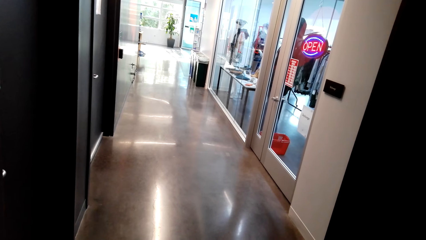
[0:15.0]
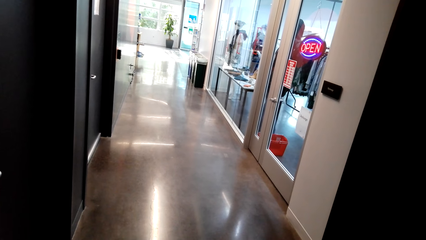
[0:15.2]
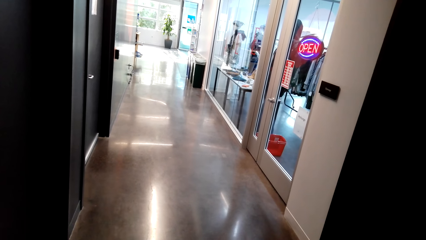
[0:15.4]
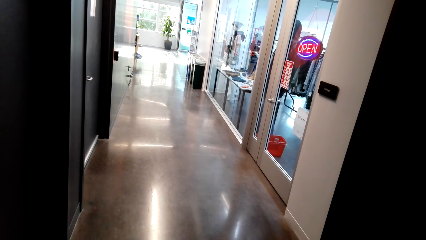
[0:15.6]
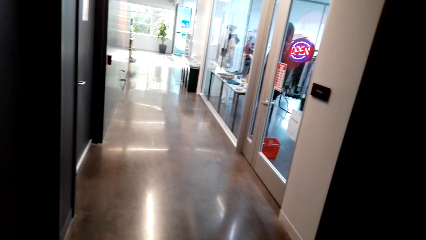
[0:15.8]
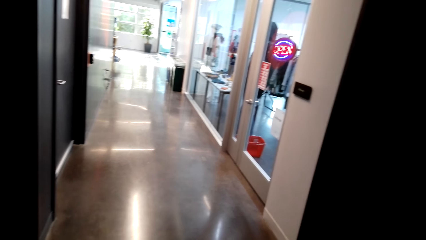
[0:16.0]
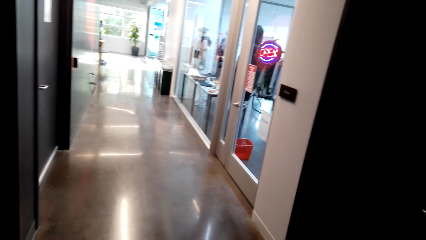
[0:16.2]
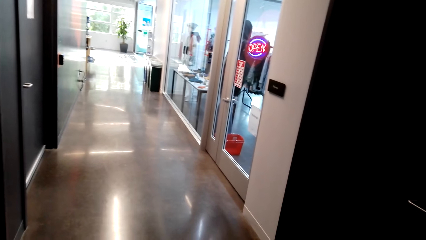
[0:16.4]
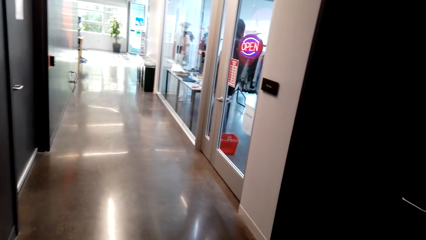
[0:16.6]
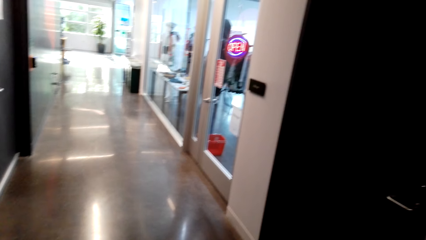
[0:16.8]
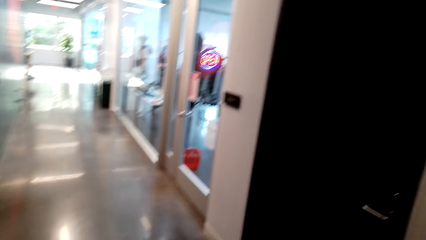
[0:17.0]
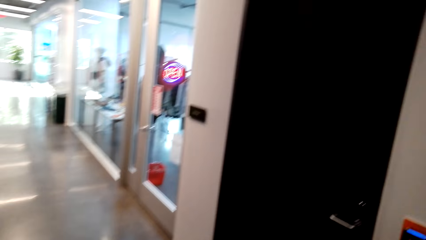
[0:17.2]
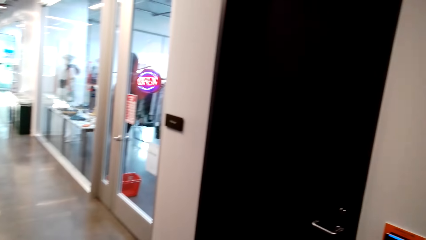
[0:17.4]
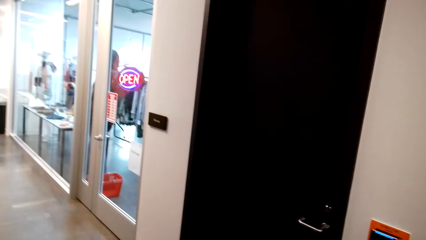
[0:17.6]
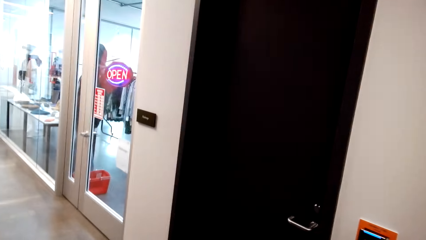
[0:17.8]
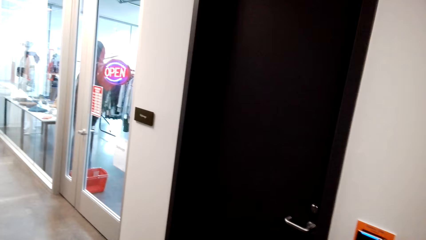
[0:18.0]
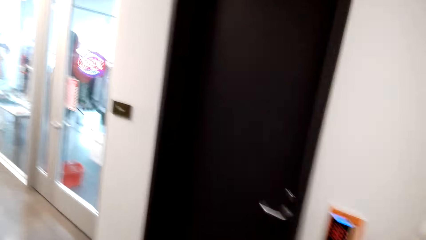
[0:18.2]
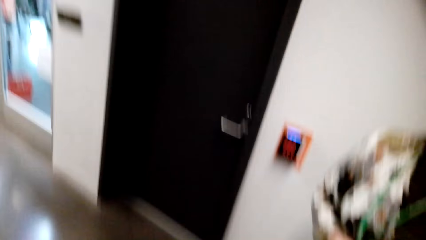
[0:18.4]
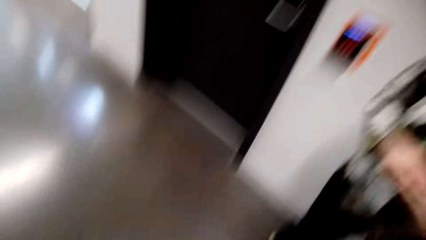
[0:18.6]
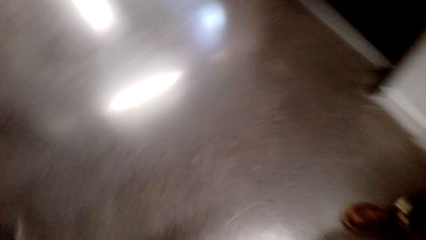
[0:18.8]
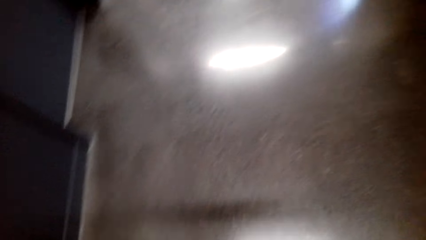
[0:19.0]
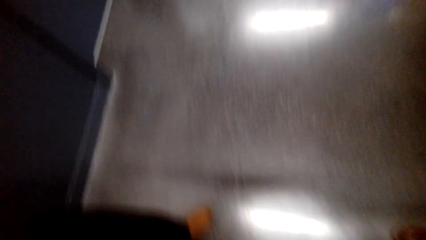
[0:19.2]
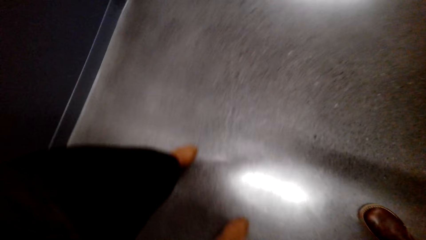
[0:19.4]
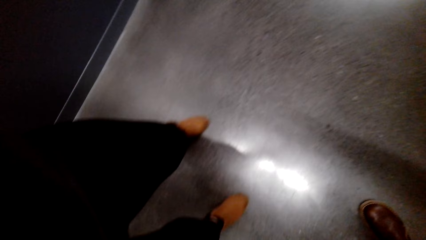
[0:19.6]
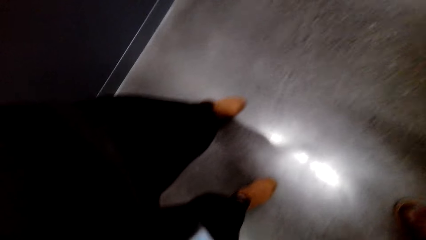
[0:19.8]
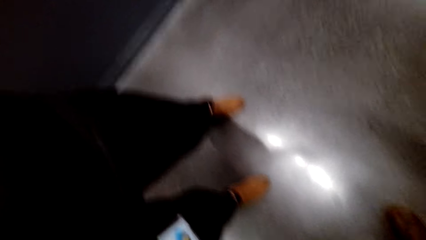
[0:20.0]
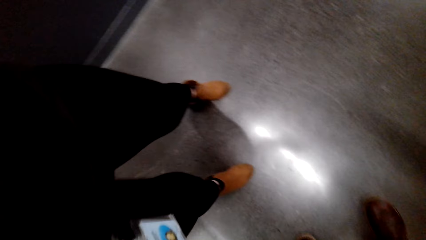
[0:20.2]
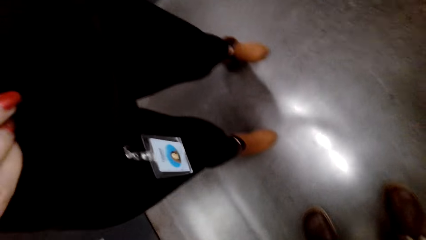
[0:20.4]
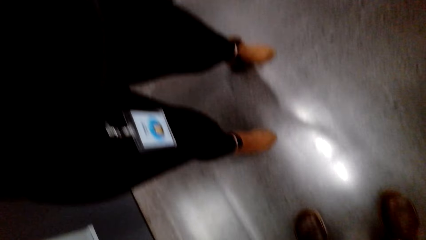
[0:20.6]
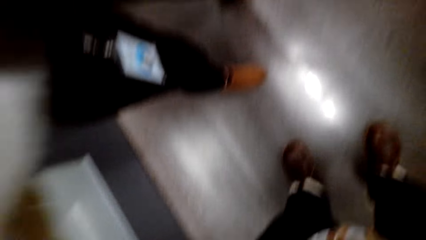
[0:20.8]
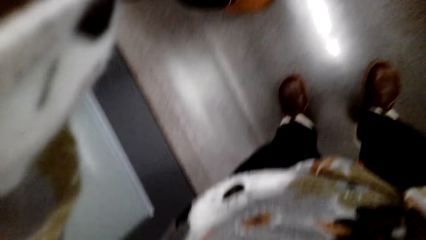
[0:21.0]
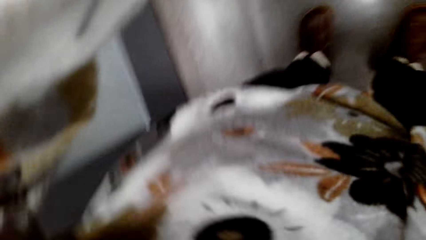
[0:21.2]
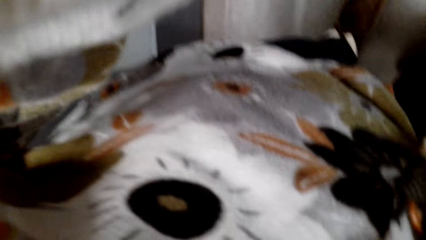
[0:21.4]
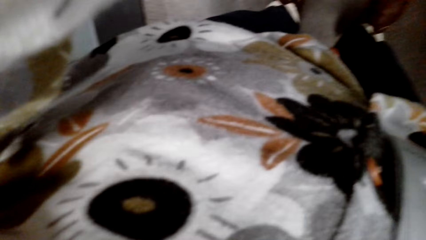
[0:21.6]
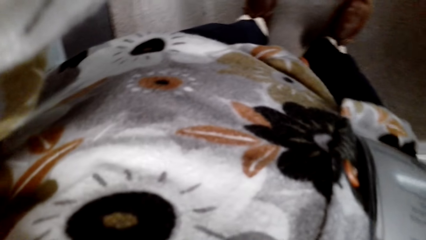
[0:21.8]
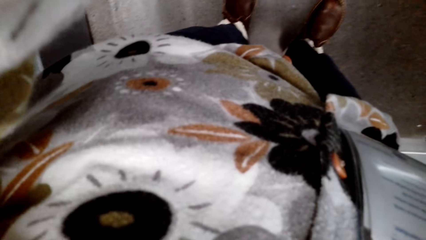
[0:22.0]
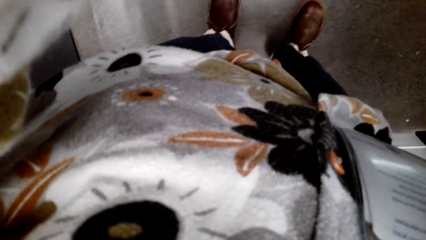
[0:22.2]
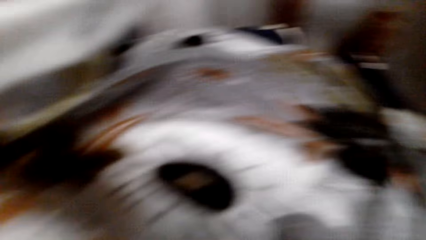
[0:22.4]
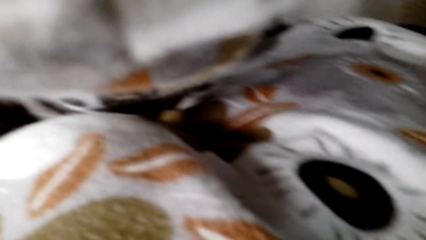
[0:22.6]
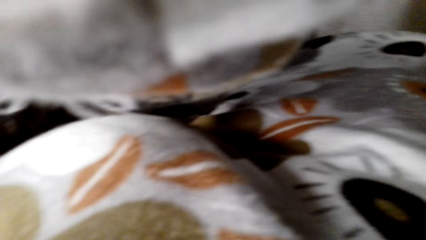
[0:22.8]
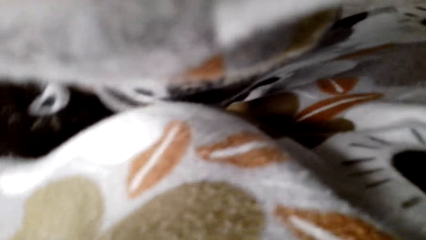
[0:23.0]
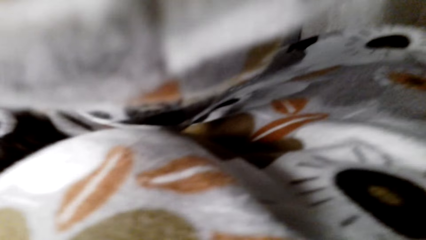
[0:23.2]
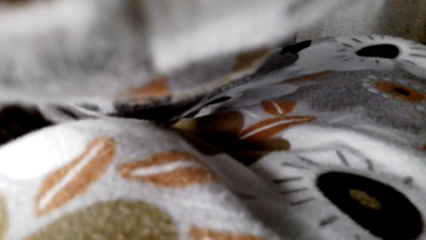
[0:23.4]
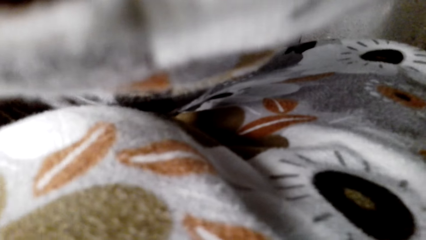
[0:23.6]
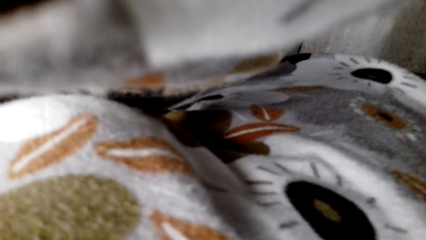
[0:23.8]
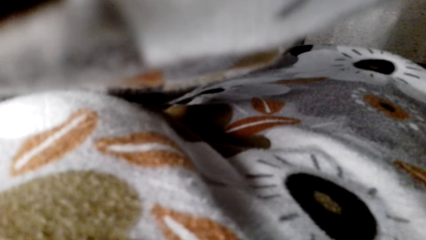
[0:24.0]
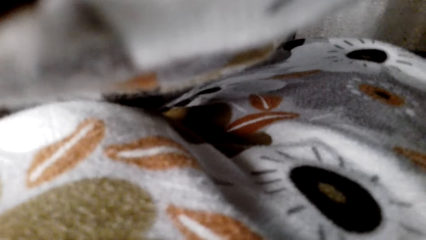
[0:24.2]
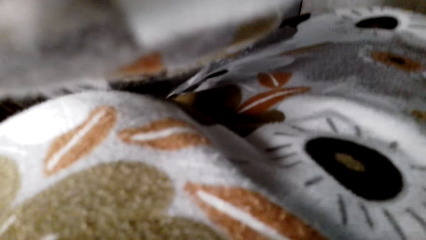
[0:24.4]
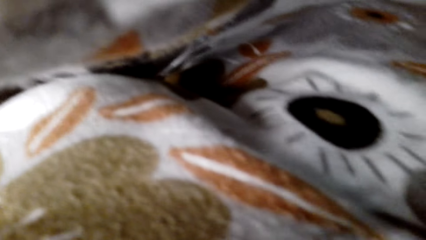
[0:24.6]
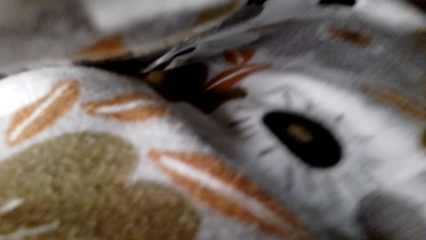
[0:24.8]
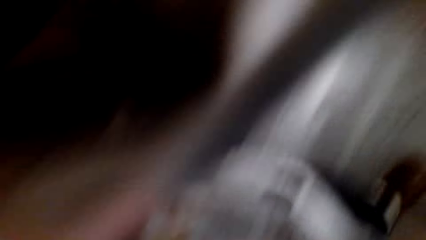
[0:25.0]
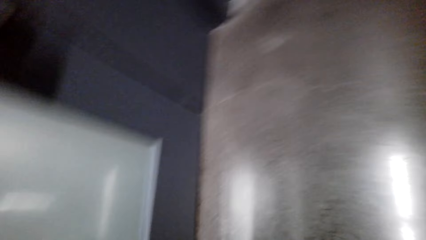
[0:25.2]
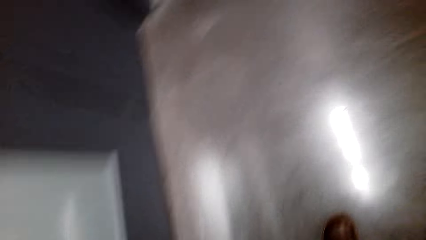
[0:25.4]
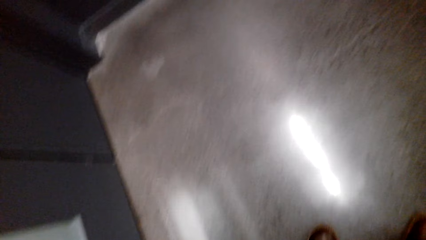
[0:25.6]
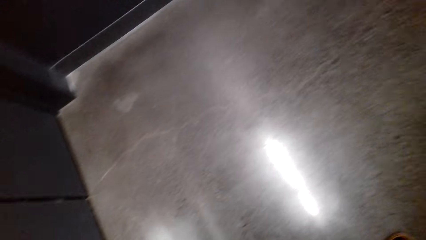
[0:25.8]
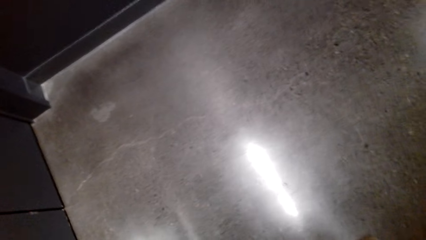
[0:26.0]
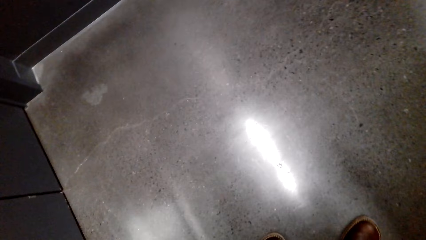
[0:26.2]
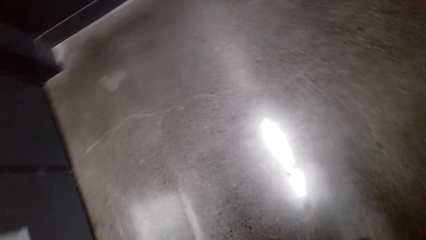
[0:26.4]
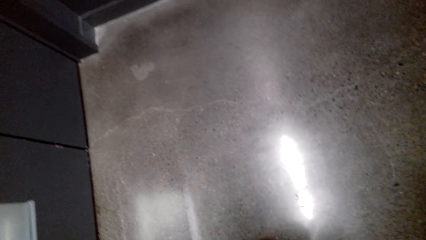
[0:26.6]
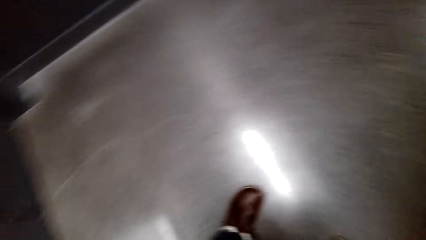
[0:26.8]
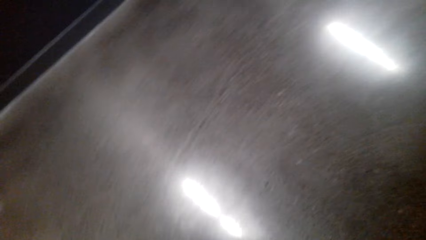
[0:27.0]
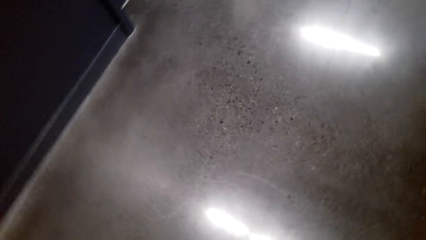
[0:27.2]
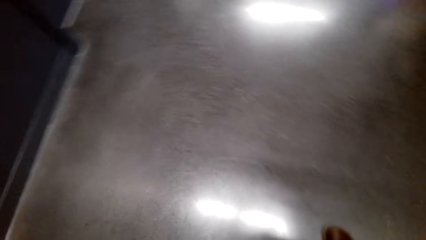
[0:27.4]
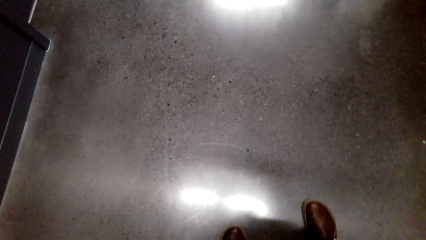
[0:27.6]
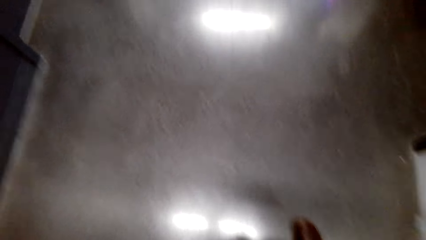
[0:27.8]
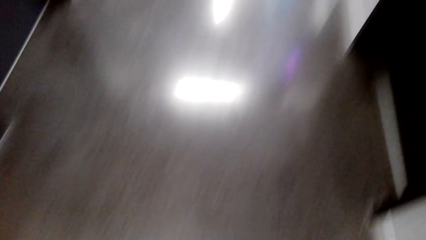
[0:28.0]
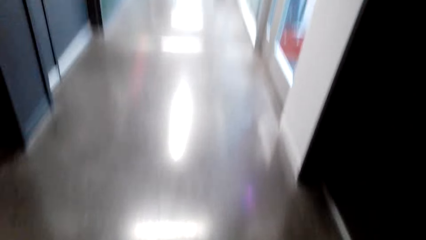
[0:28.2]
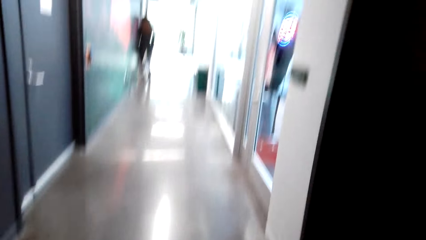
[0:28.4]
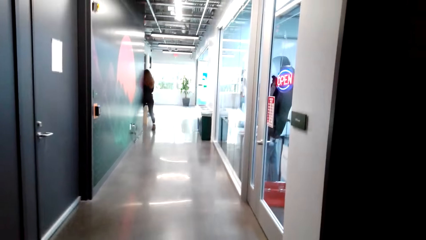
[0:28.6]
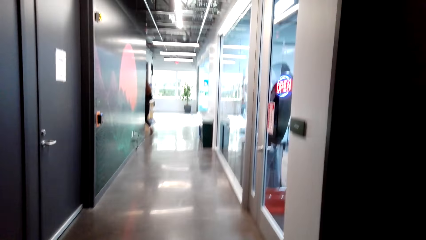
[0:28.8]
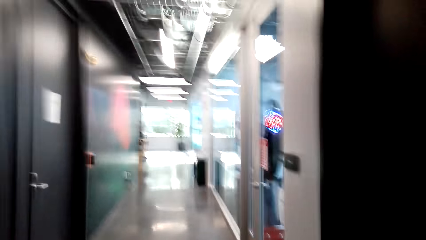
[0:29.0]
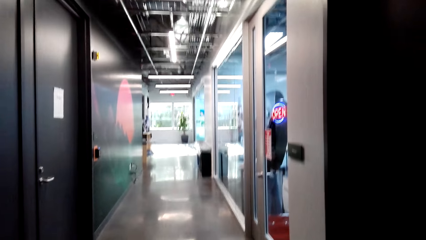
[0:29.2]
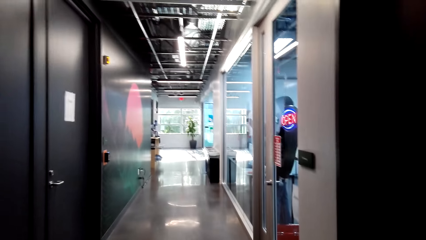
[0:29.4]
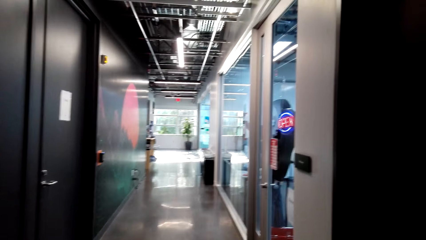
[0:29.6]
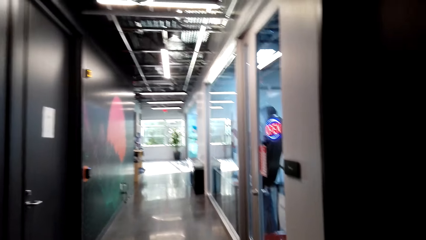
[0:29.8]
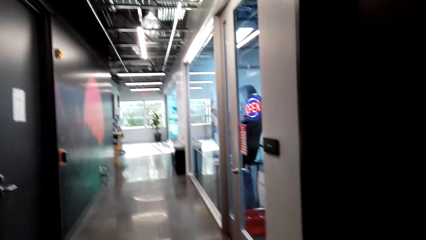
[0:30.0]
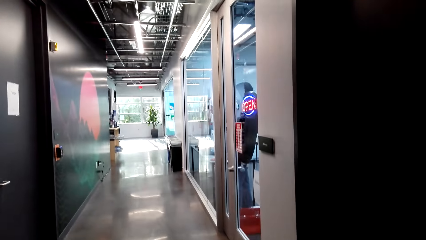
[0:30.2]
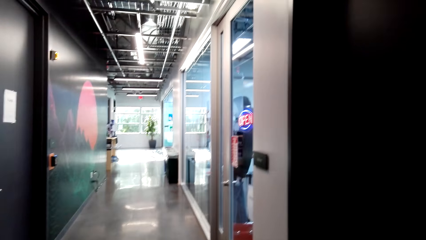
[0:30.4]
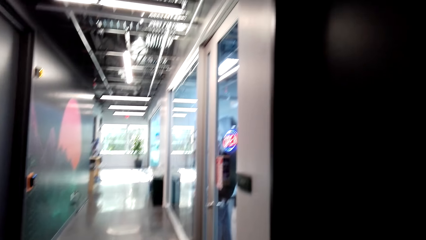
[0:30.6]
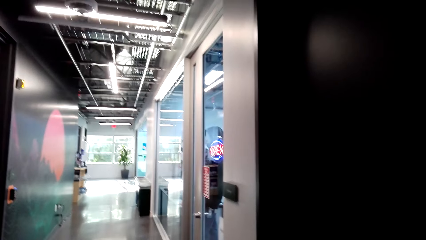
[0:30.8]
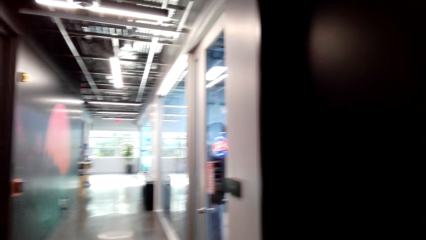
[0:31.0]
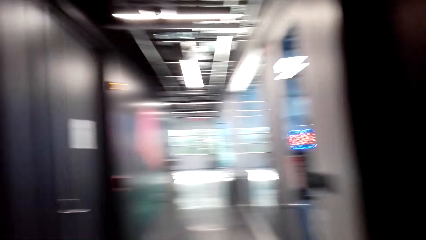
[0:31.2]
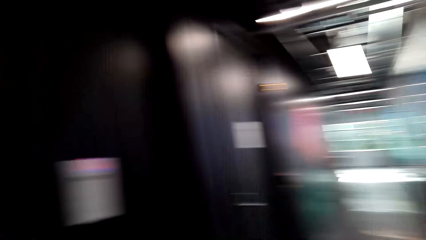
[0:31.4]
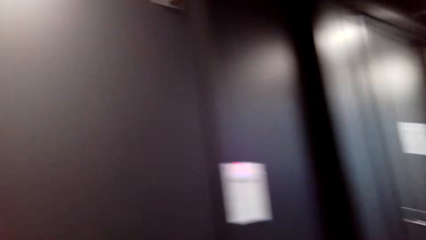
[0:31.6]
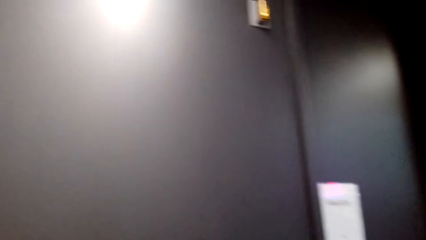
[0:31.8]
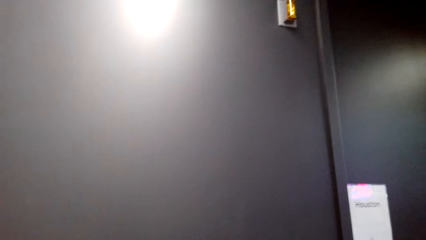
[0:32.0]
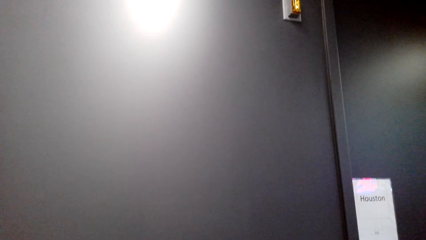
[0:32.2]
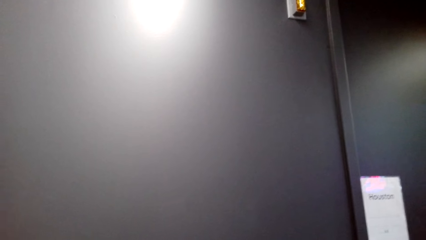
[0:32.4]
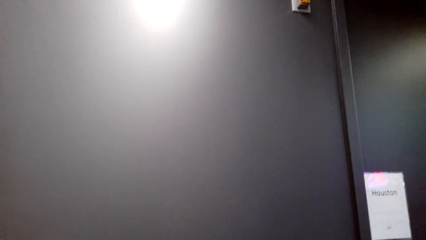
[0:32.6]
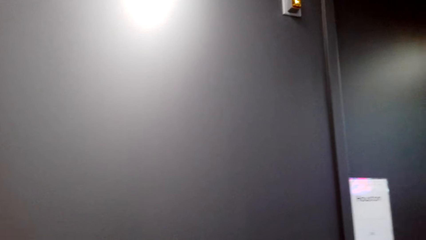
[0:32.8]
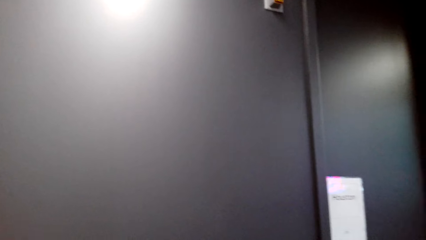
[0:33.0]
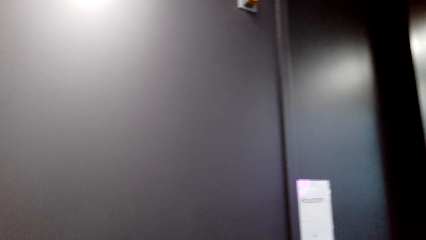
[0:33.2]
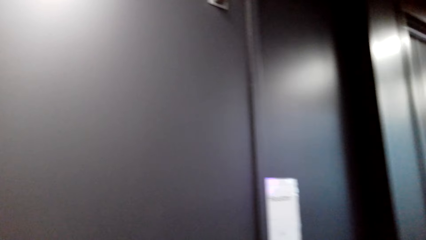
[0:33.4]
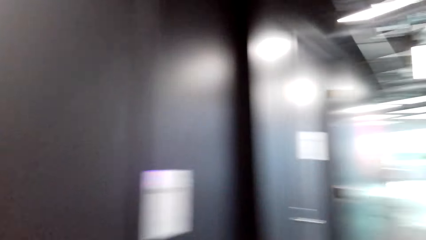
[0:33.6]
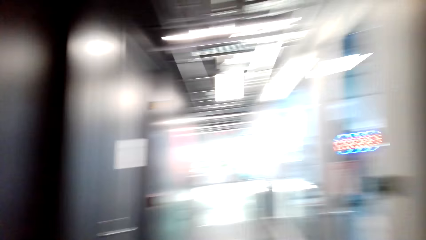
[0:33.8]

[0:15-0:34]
The camera wearer looks around. They put the camera into focus. They look around. They walk around the room. They turn around.
